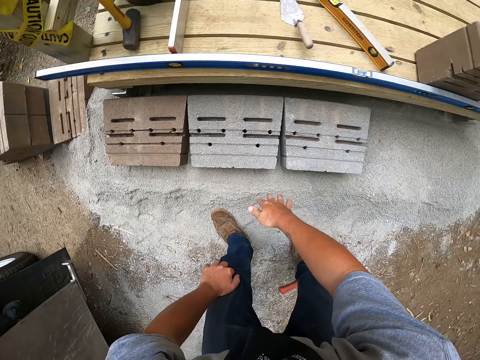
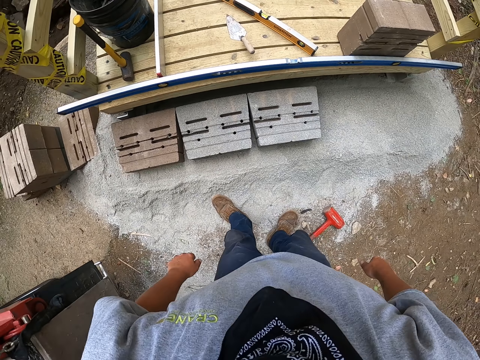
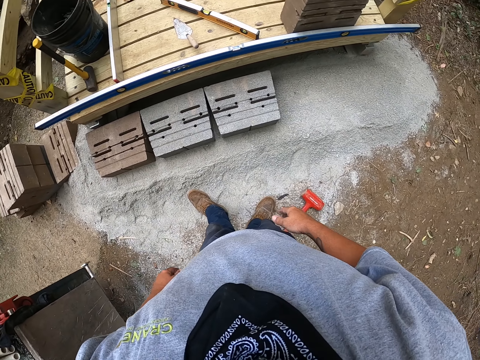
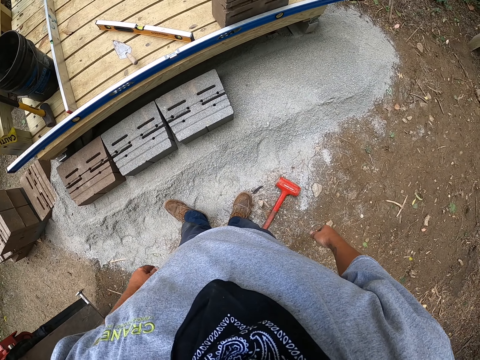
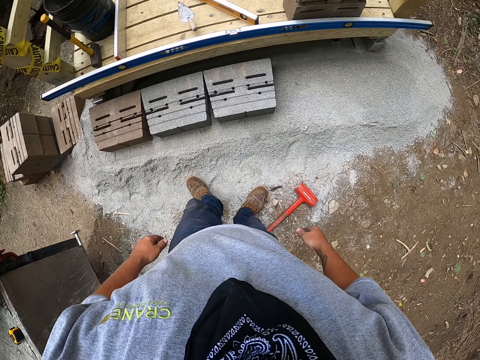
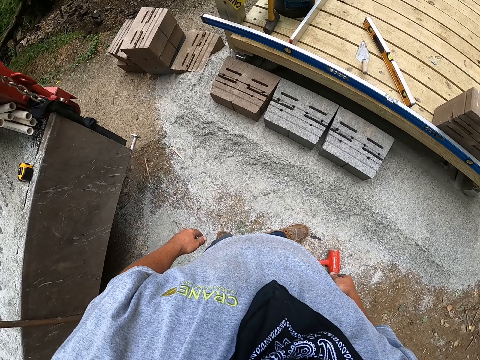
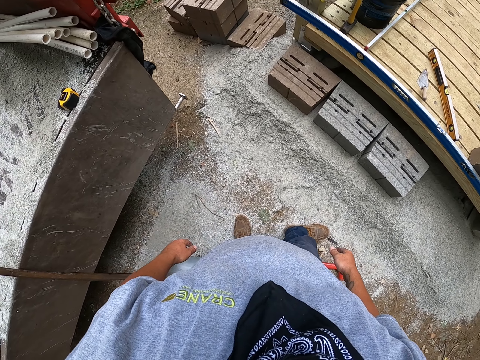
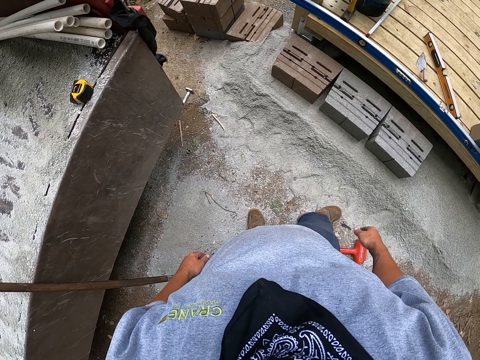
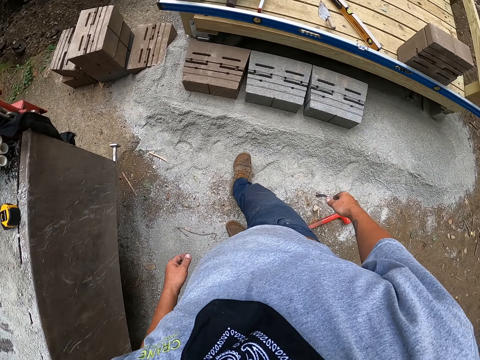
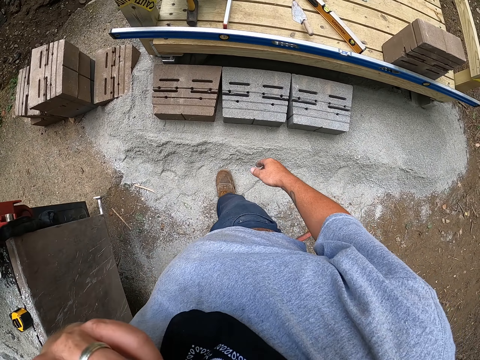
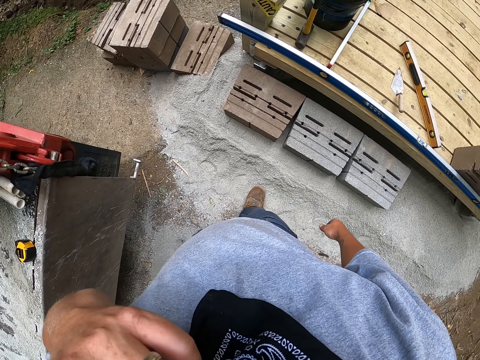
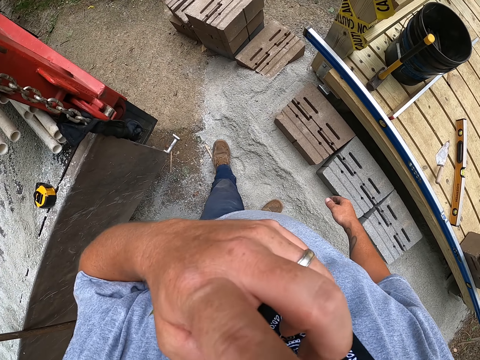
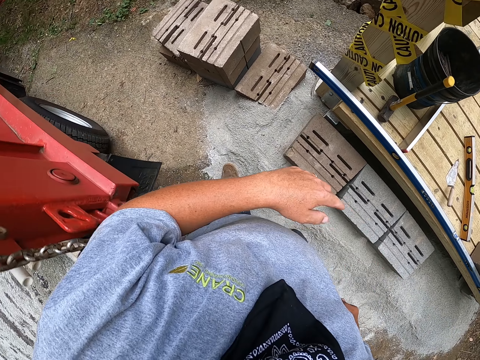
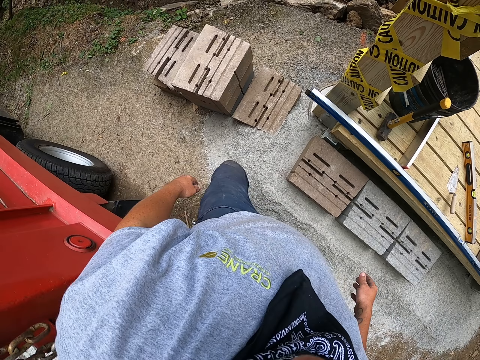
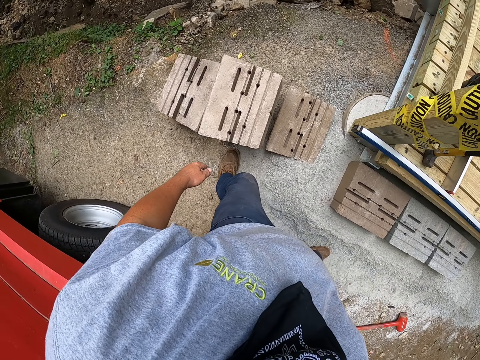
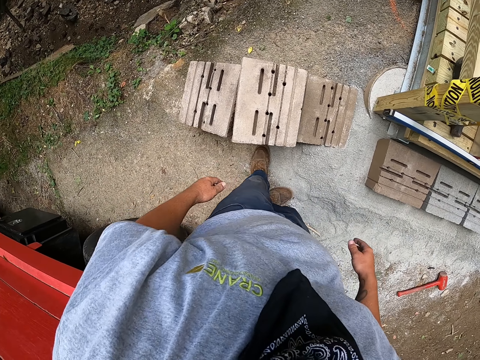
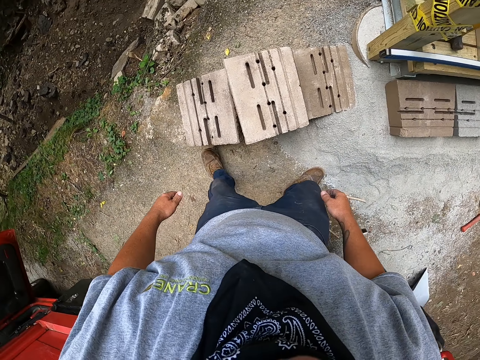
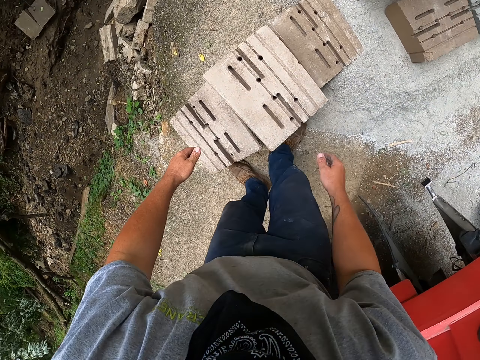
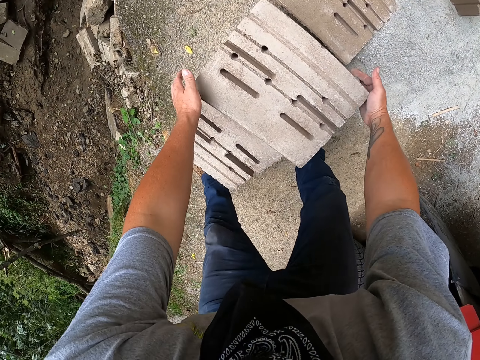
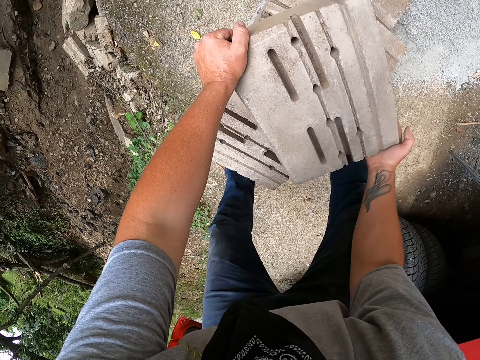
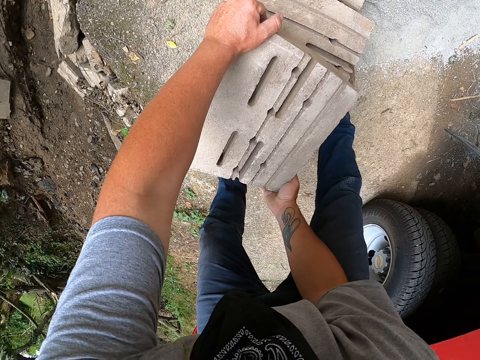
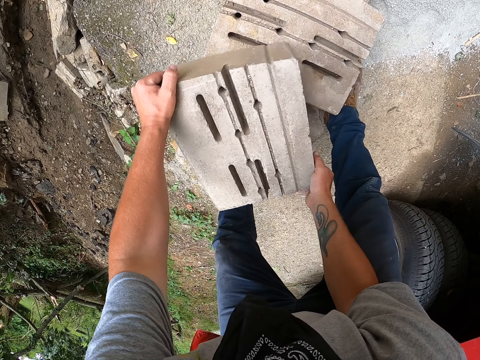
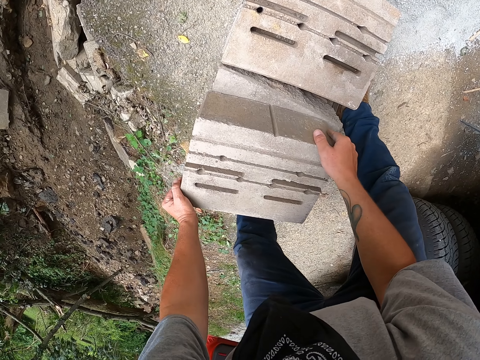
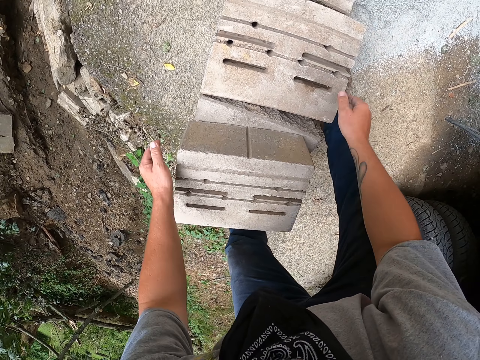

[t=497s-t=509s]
The camera wearer stands. They walk around the construction area. They rub their face. They move the concrete block.

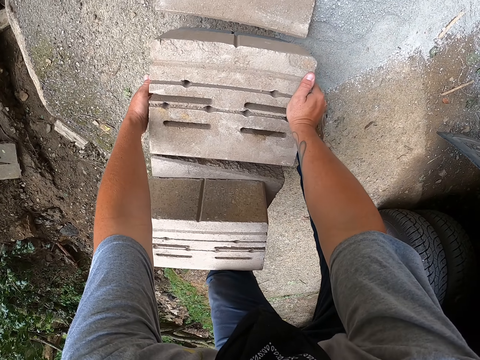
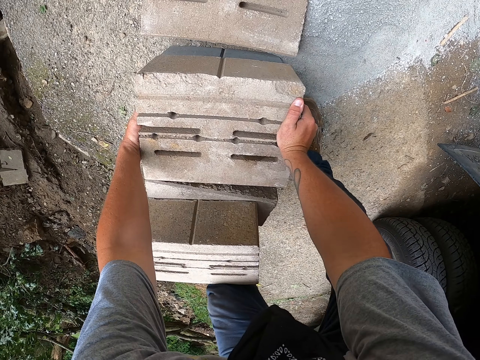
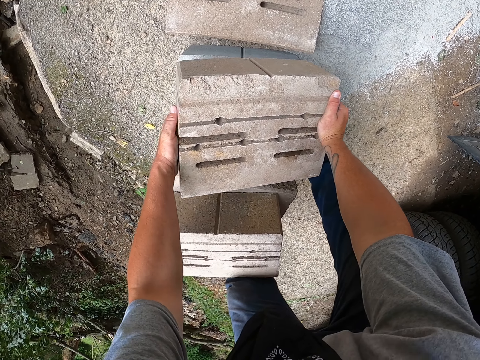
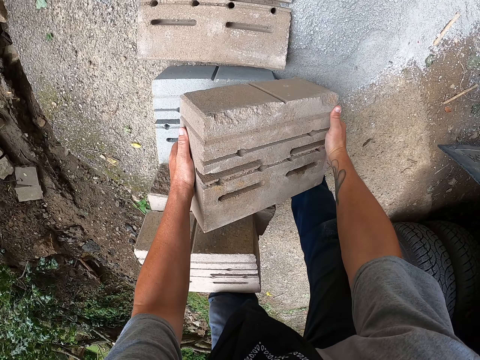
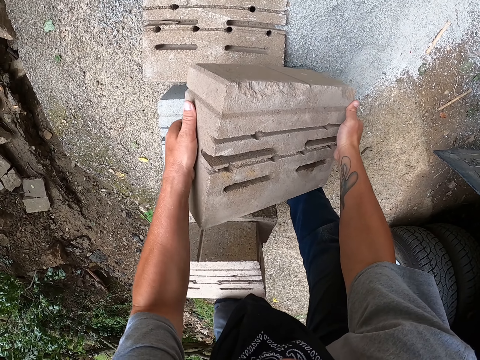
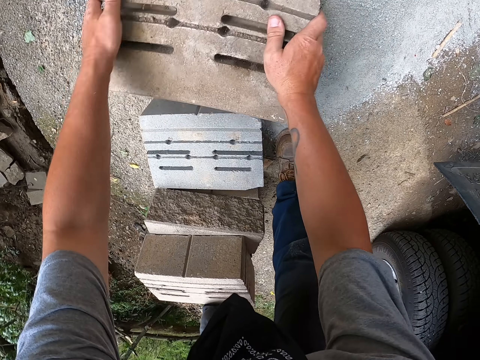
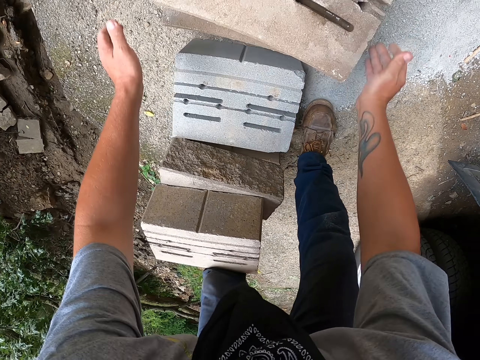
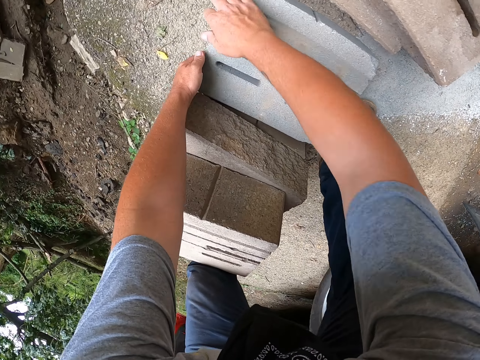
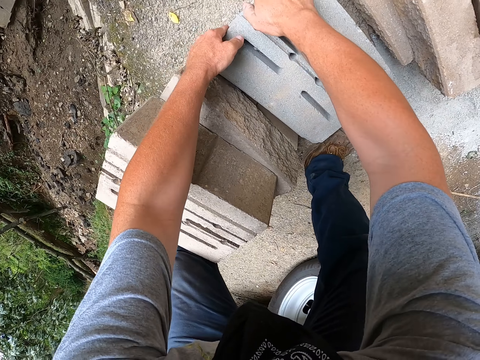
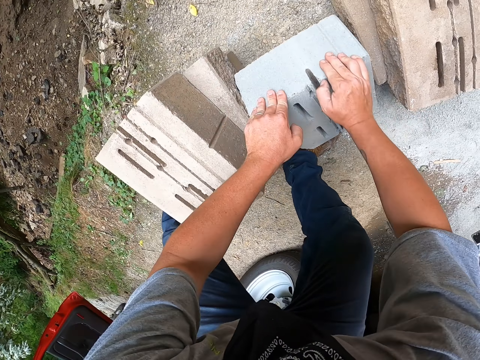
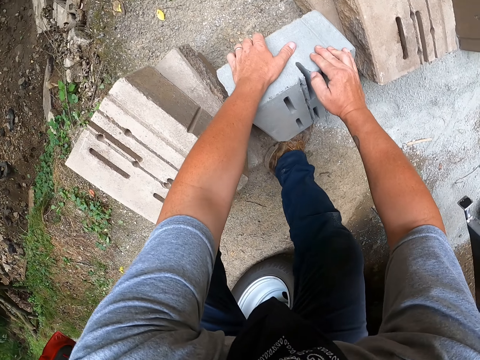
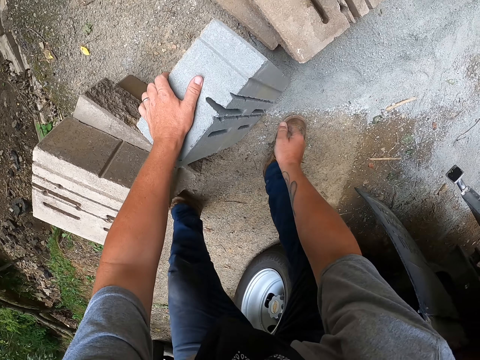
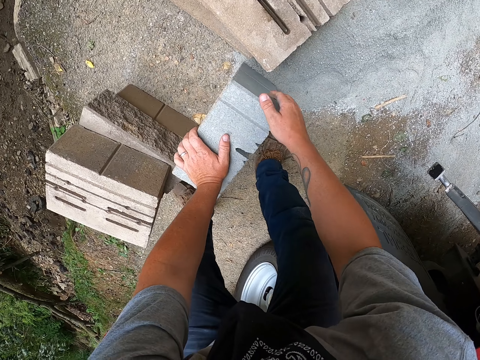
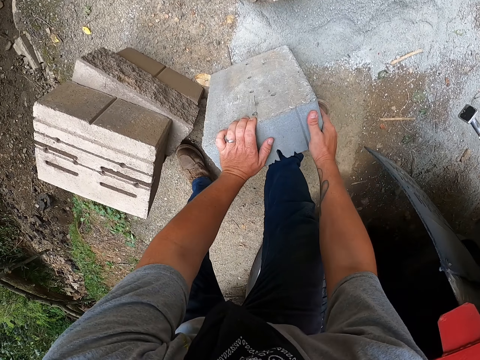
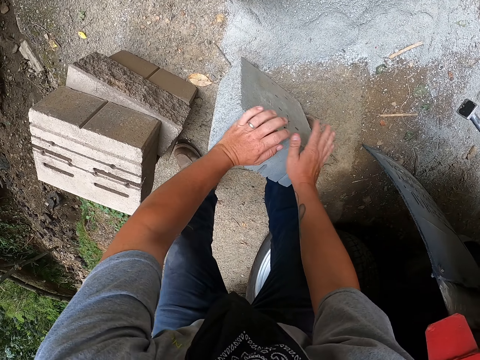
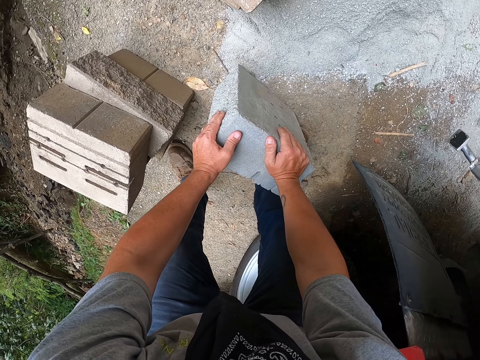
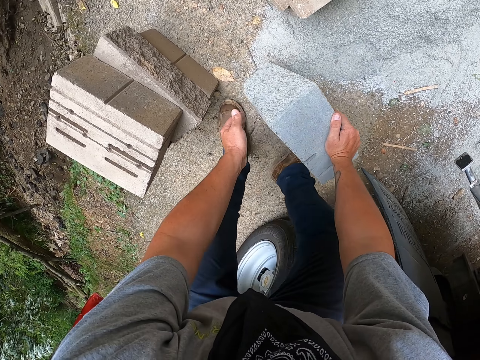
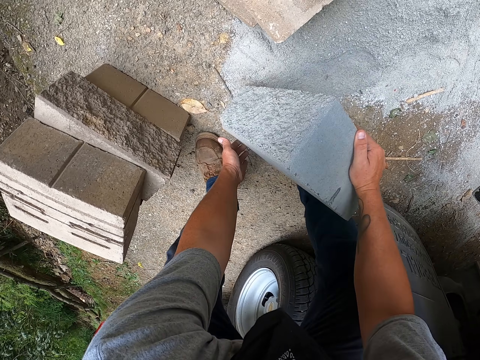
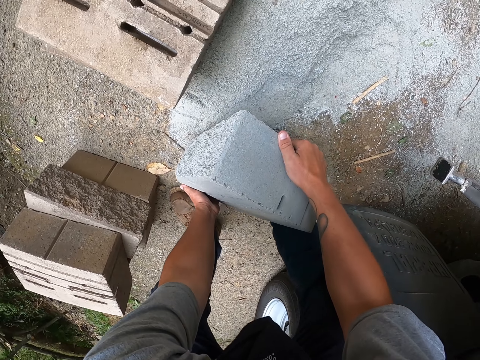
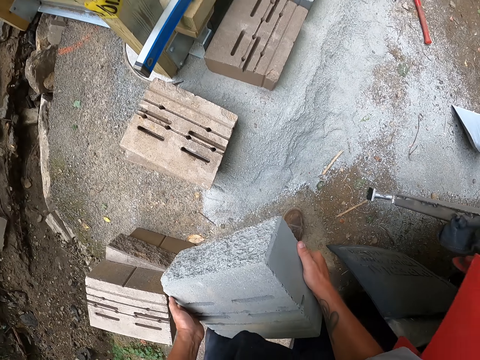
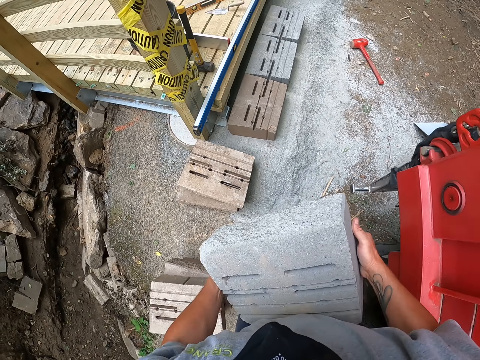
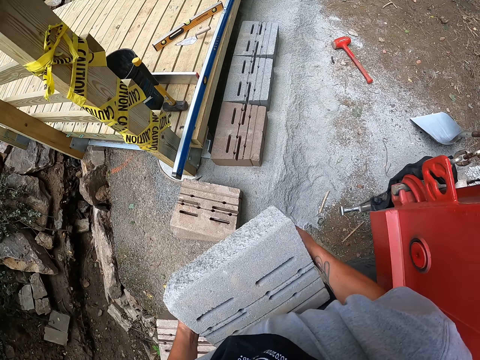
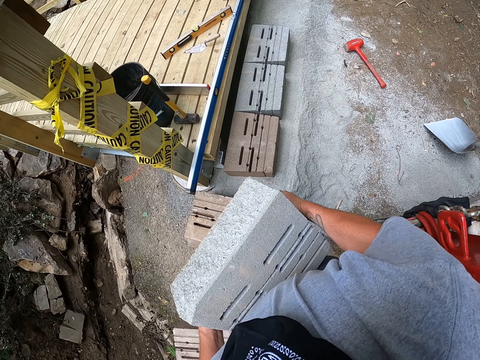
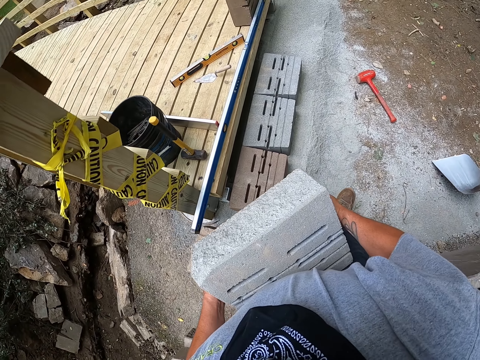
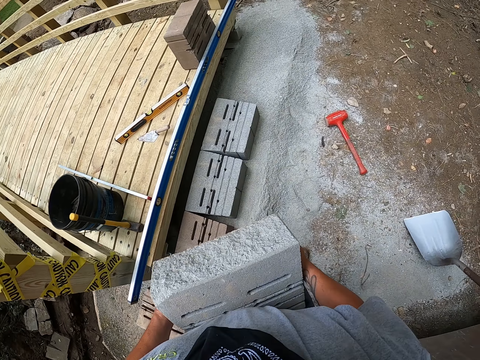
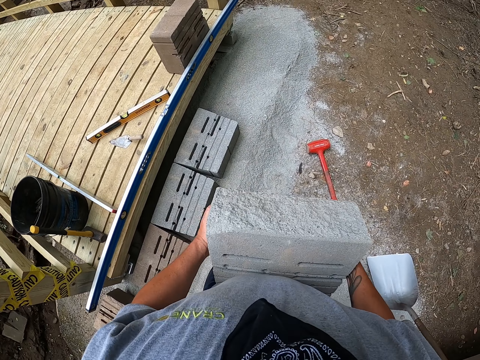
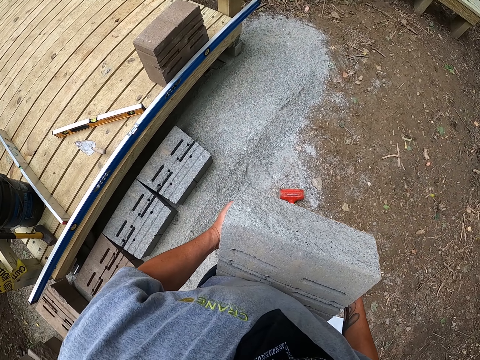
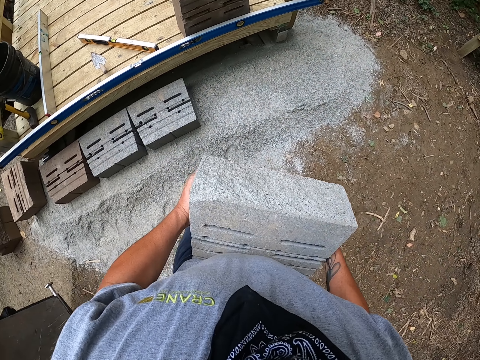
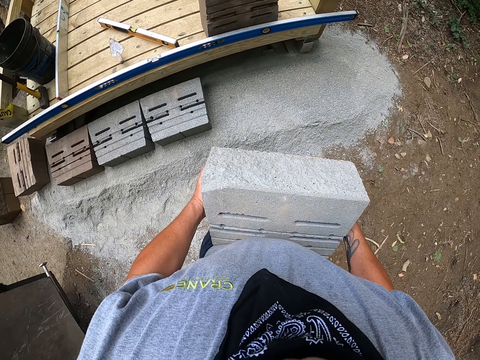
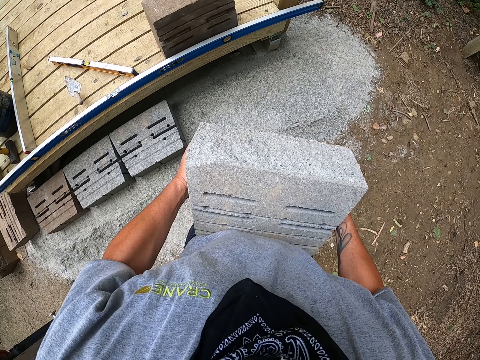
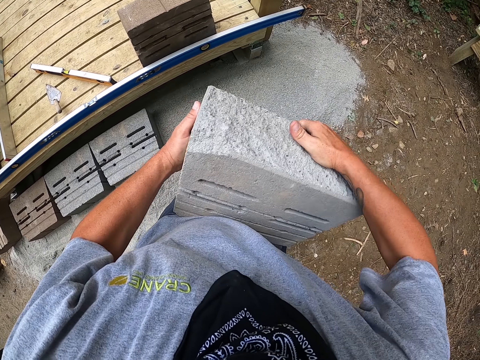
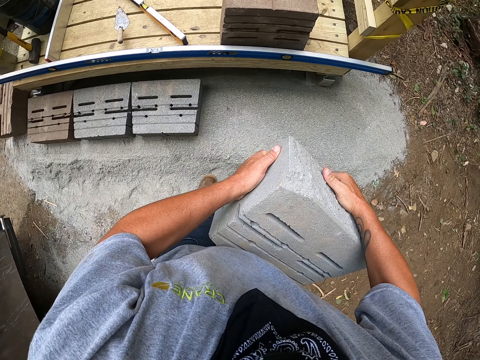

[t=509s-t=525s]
The camera wearer picks up a stone. They move the concrete block. They put the stone on top of a stone. They pick up the concrete block. They pick up the stone. They walk around the construction area.
